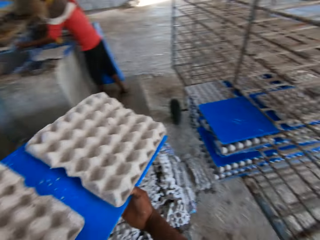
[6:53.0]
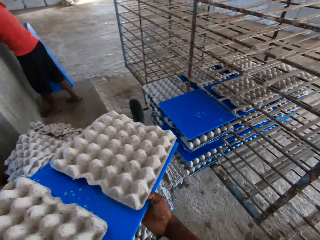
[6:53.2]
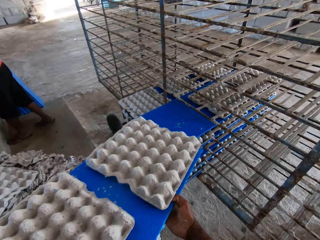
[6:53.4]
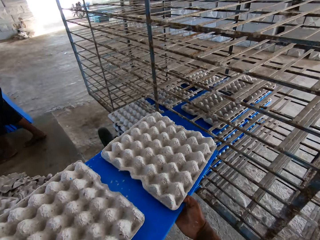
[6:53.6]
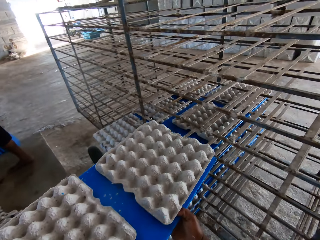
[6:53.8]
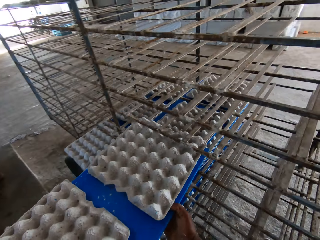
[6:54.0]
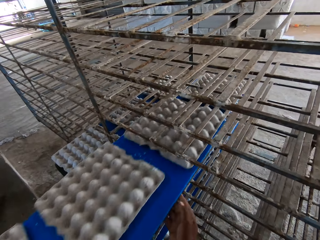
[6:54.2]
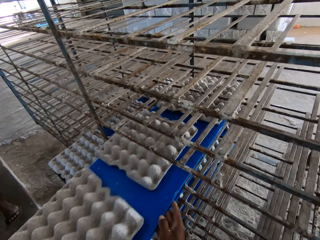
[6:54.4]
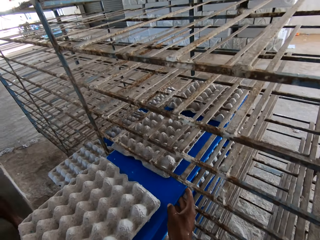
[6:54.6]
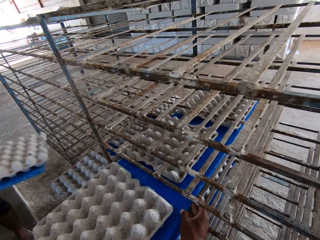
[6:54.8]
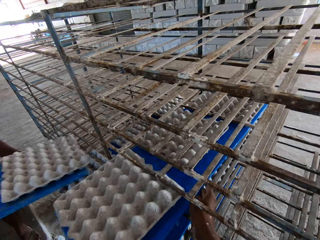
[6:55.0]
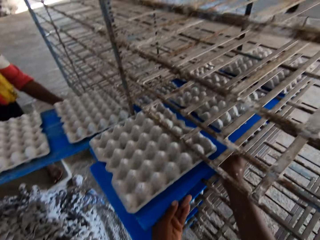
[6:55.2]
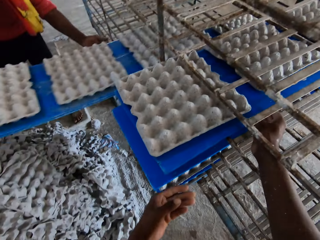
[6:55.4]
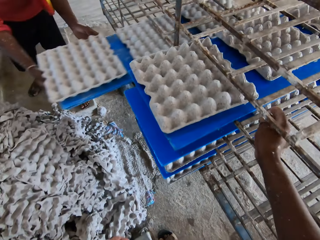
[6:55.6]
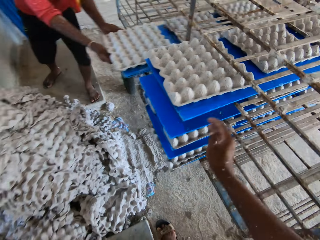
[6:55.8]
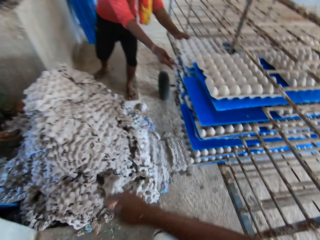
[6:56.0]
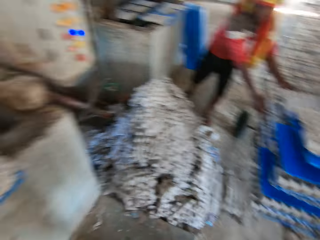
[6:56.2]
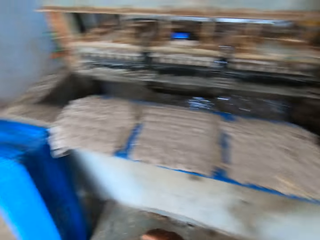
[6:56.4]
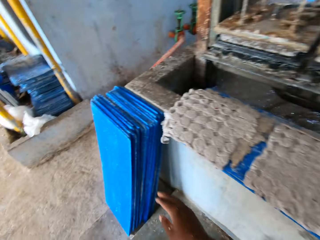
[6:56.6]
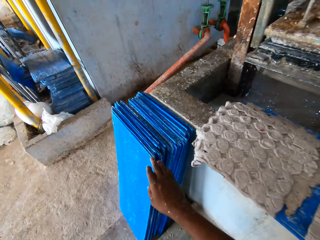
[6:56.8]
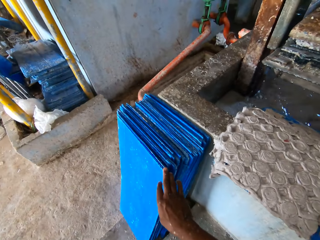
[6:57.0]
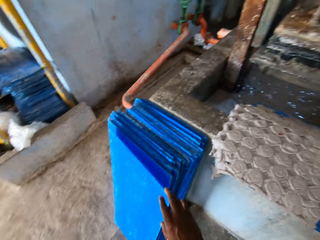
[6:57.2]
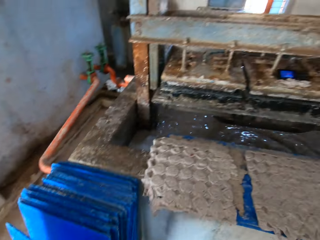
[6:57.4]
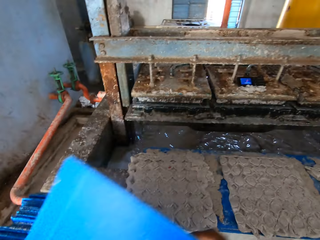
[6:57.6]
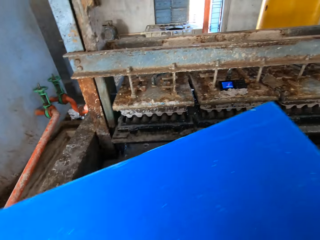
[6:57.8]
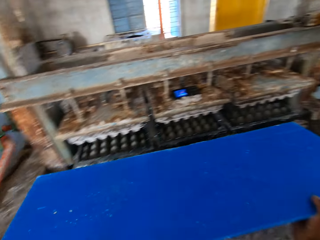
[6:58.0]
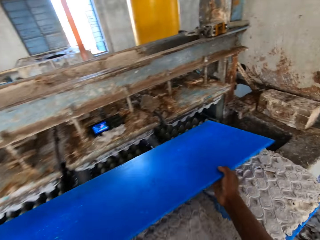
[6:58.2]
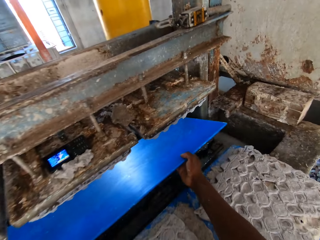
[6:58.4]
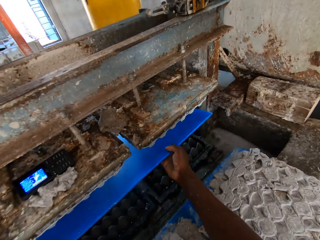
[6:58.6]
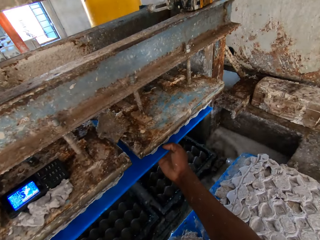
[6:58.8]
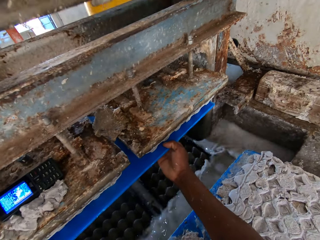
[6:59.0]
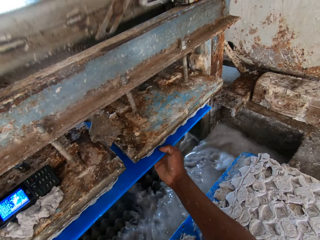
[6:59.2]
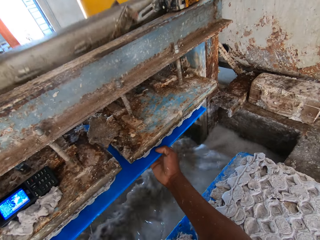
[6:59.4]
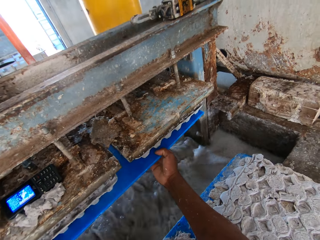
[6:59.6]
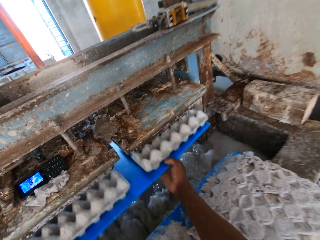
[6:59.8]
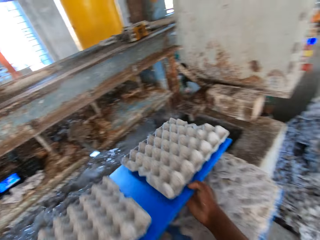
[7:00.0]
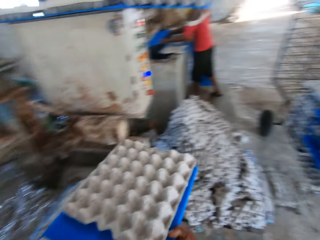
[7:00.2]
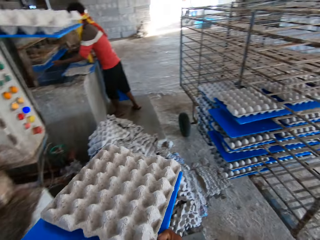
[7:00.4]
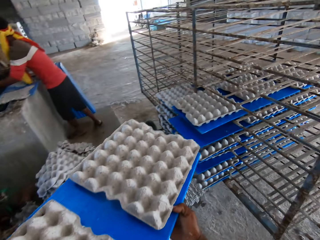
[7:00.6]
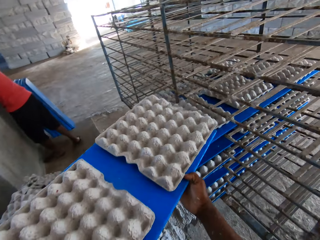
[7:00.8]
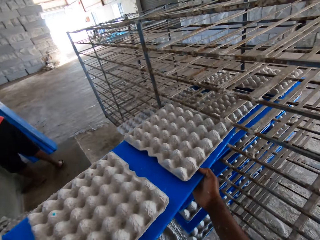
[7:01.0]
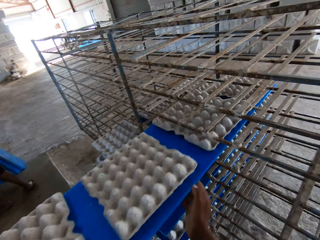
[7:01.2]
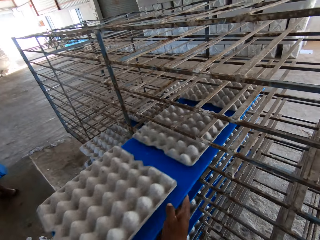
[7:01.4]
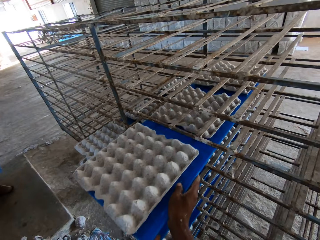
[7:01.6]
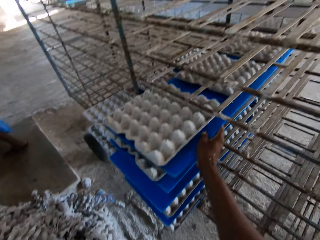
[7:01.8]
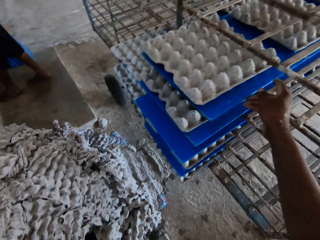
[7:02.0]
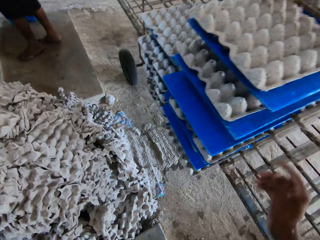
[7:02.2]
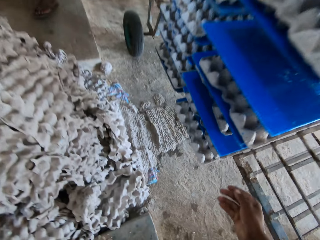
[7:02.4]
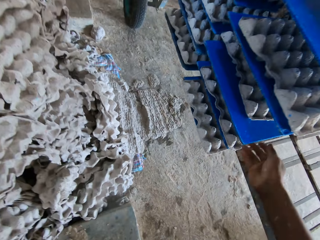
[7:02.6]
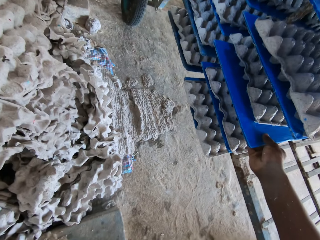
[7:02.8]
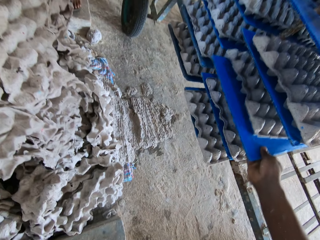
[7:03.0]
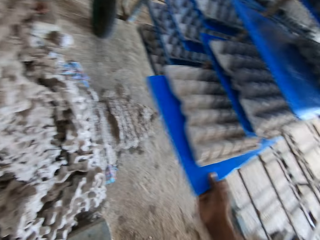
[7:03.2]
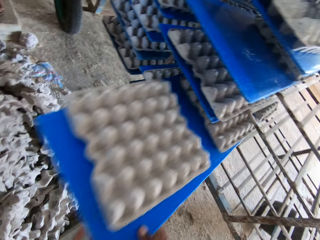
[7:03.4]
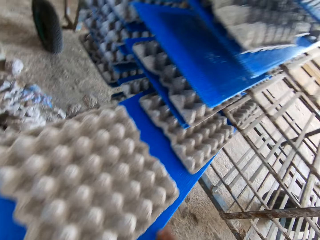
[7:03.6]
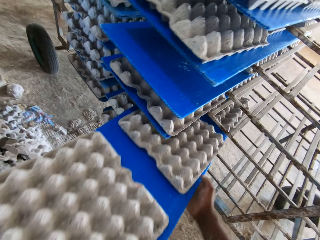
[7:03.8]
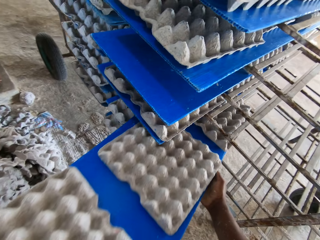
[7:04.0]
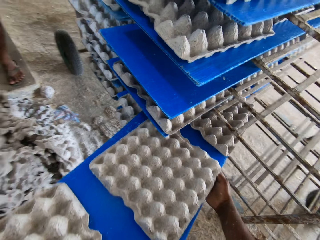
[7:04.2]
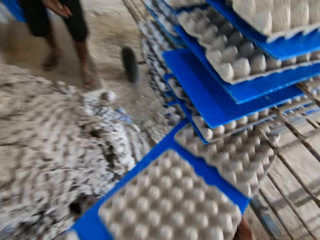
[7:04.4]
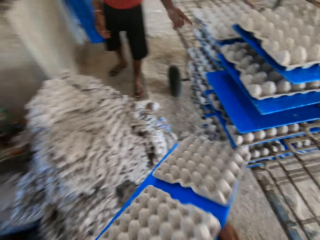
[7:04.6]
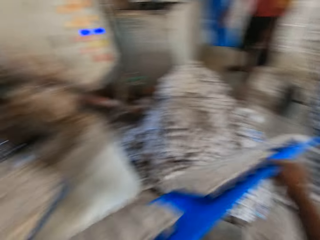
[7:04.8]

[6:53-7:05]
The camera wearer places the tray on a rack with both hands. A man places a tray on the rack with both hands. The camera wearer picks a tray from the floor with his right hand. He places the tray into the egg tray making machine with both hands. He takes the tray from the egg tray making machine with both hands. He places the tray on the rack with both hands. He picks a tray from the rack with his right hand.

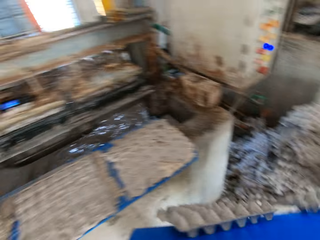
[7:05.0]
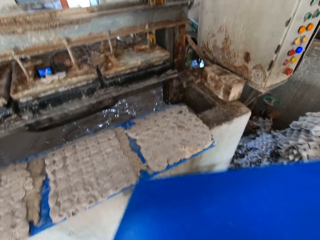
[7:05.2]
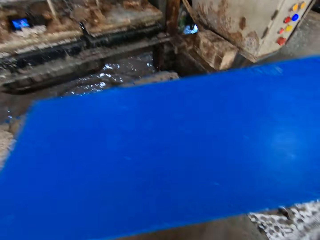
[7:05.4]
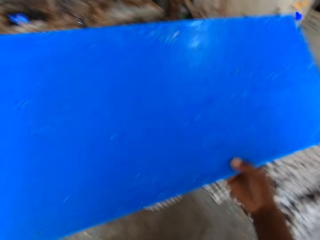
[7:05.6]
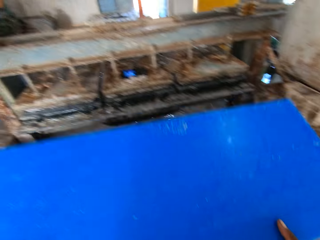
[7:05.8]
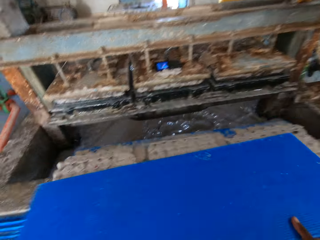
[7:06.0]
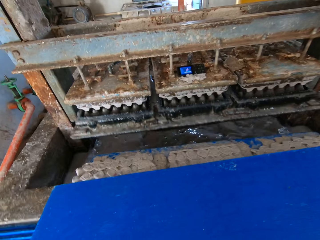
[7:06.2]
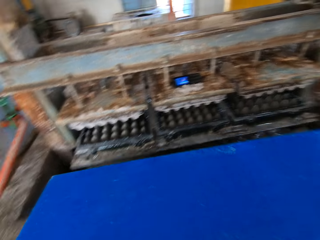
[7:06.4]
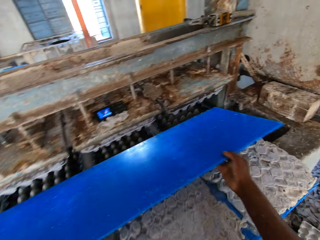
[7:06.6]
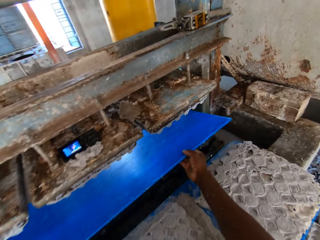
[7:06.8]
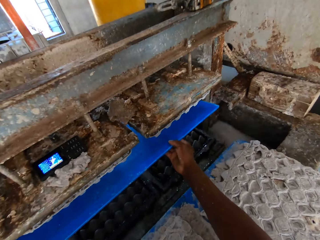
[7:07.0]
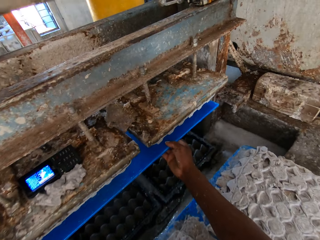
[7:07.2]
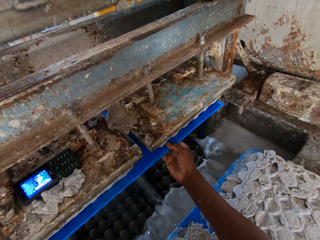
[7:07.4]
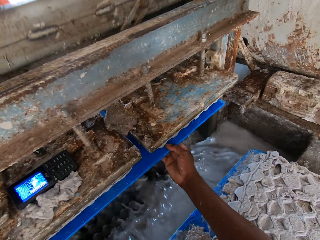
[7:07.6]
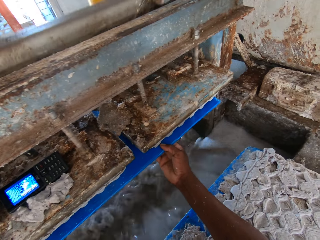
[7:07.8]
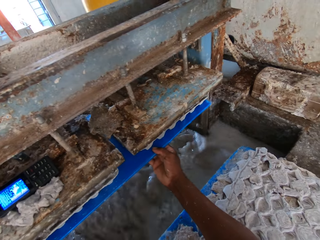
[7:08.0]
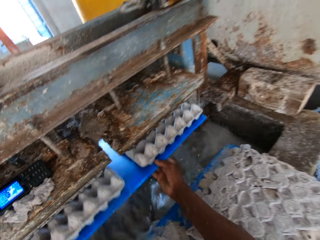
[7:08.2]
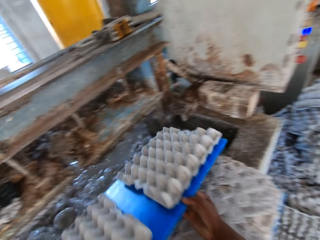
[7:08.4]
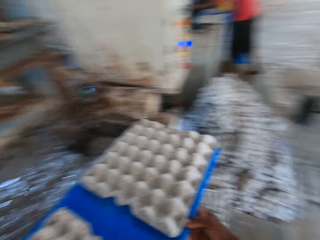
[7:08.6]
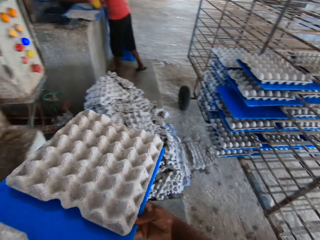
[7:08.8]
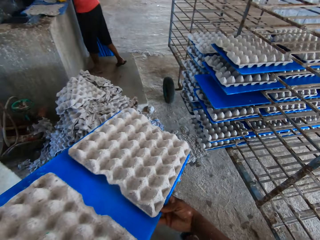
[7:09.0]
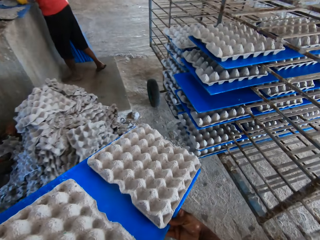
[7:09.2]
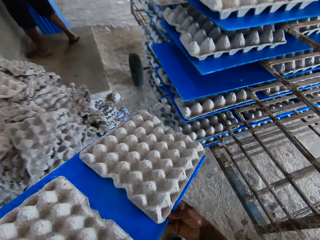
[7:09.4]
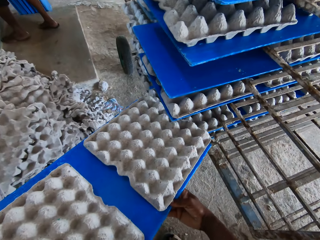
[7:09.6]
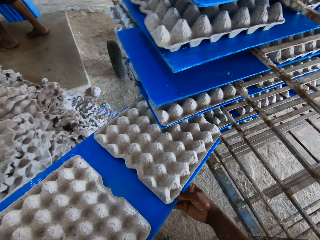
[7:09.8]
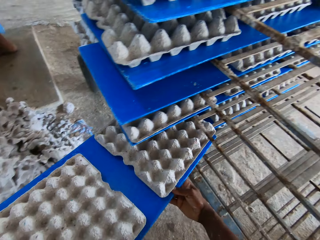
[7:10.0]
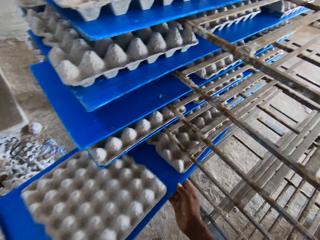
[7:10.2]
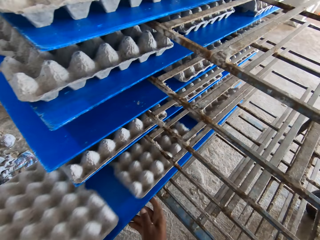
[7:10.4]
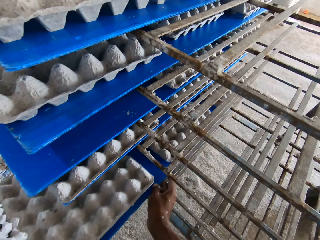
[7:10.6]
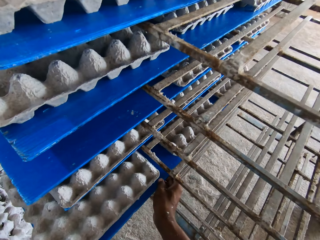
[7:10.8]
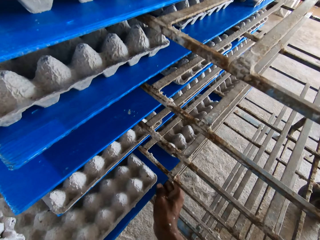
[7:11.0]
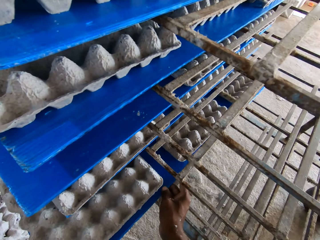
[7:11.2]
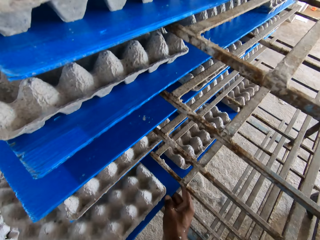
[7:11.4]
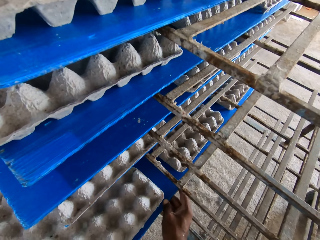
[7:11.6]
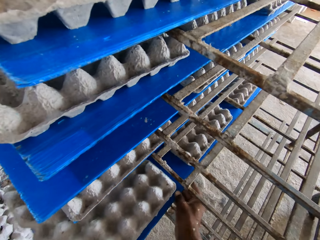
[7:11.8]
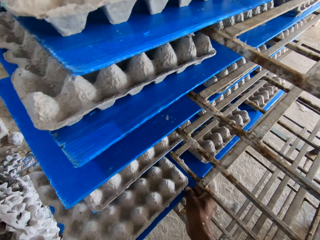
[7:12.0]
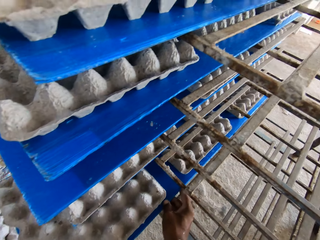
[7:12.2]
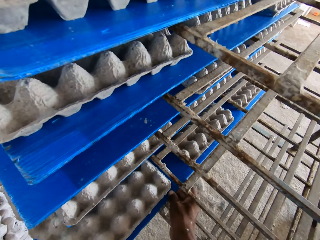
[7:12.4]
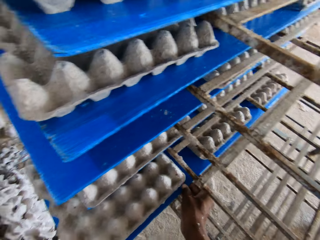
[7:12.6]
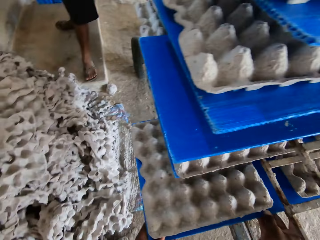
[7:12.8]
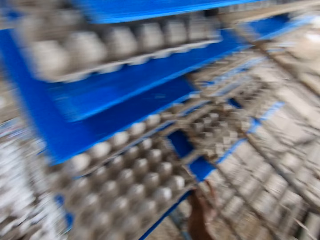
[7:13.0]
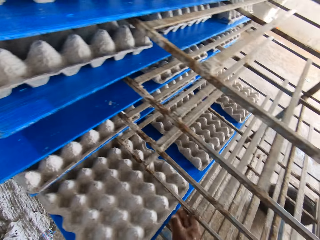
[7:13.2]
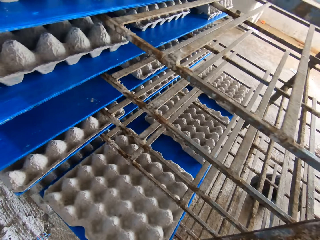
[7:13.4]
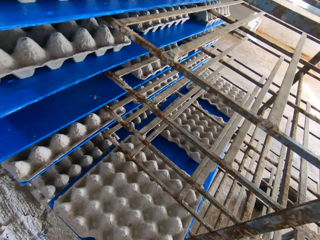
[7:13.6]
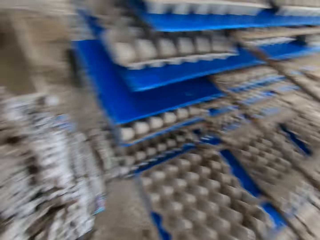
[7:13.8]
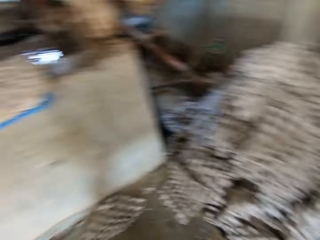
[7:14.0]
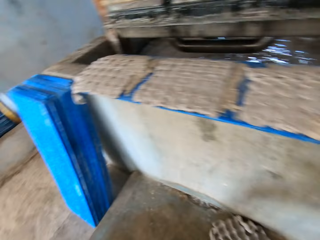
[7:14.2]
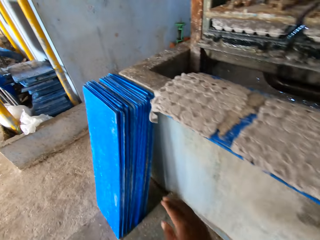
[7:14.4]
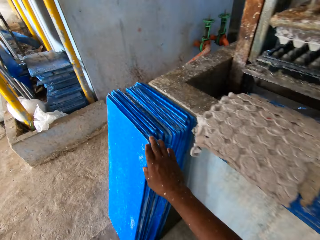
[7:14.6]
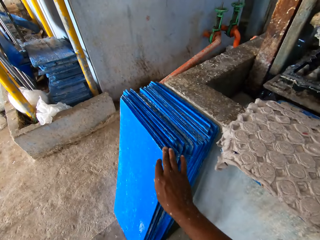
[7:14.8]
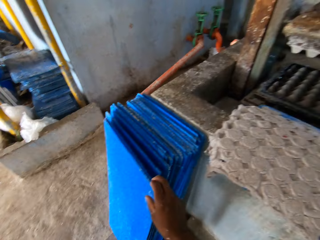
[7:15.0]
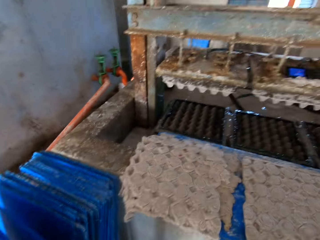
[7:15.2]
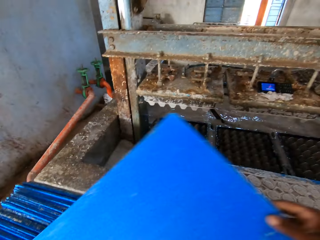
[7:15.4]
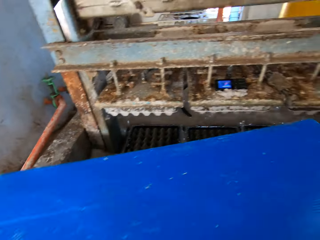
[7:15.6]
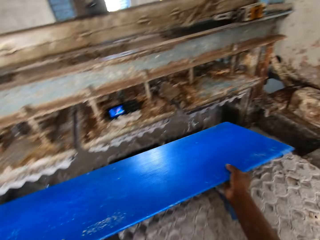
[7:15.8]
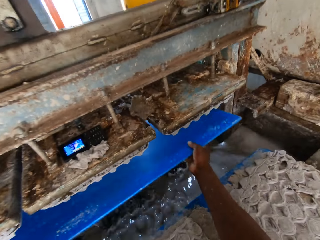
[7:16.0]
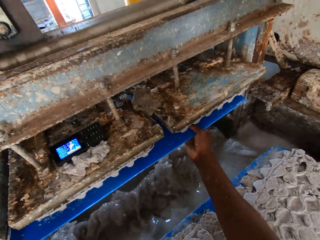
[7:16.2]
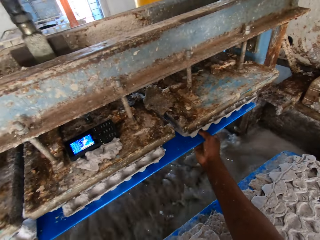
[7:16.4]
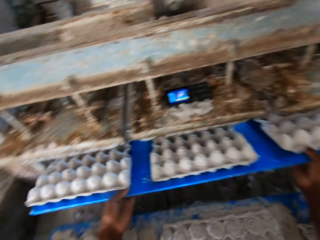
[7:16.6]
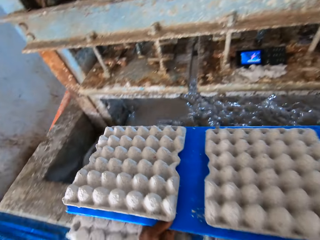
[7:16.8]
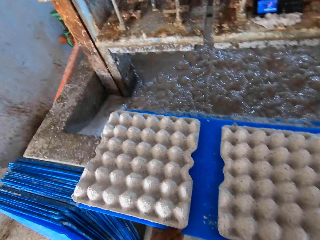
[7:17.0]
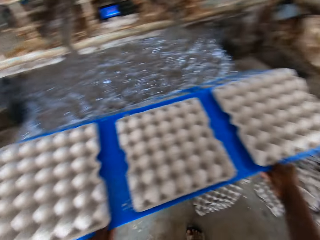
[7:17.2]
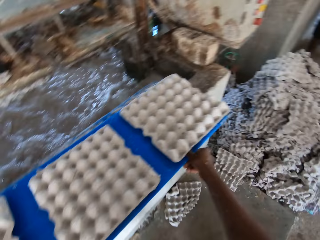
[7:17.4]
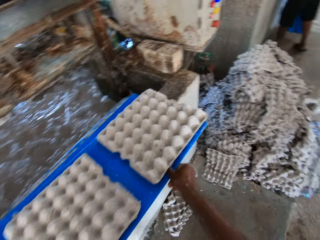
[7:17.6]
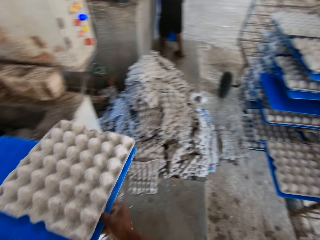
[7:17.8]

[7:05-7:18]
The camera wearer drops the crates on the tray on the floor with both hands. He places the tray into the egg tray making machine with both hands. He takes the tray from the egg tray making machine with both hands. He places the tray on a rack with both hands. He picks a tray from the floor with his right hand. He places the tray into the egg tray making machine with both hands. He takes the tray from the egg tray making machine with both hands.
